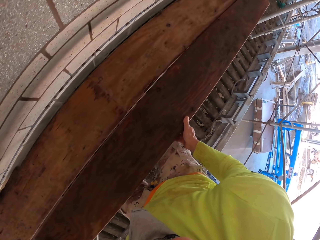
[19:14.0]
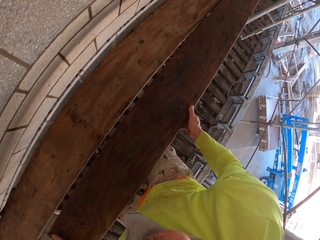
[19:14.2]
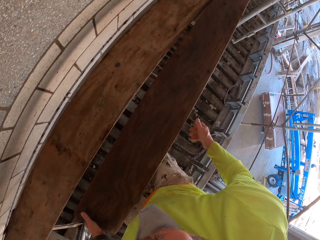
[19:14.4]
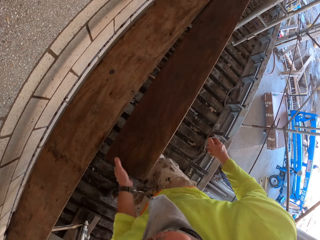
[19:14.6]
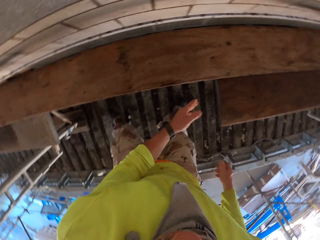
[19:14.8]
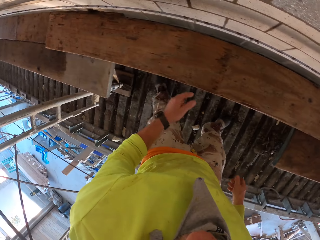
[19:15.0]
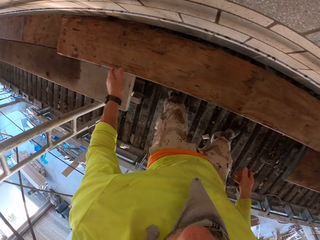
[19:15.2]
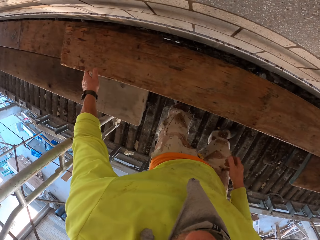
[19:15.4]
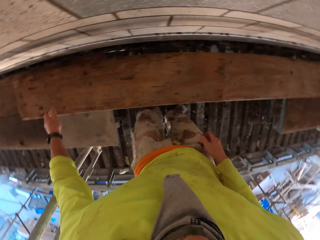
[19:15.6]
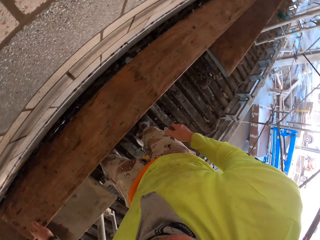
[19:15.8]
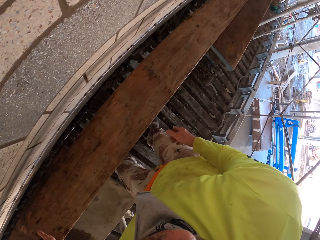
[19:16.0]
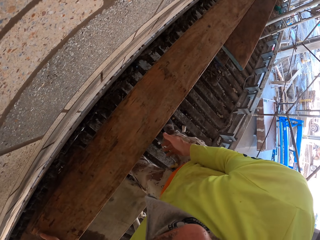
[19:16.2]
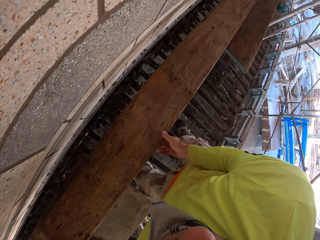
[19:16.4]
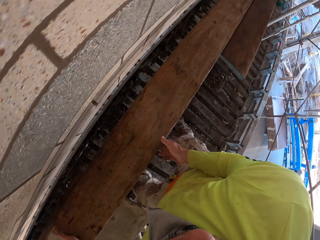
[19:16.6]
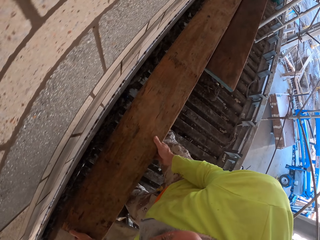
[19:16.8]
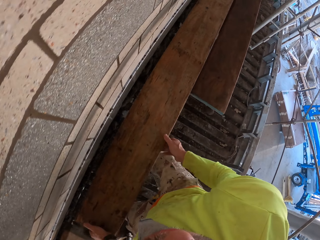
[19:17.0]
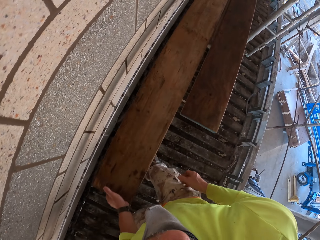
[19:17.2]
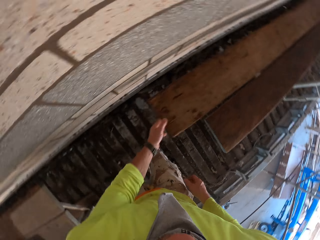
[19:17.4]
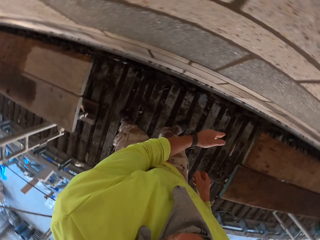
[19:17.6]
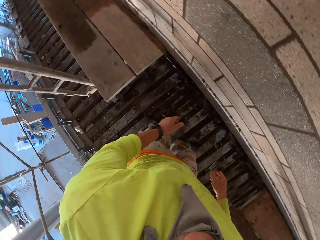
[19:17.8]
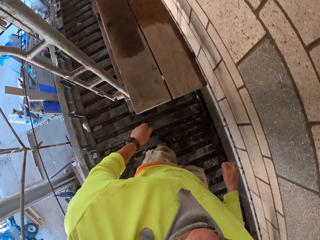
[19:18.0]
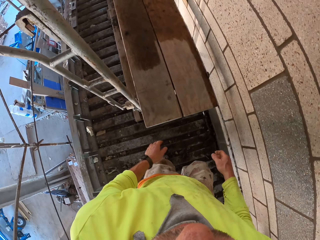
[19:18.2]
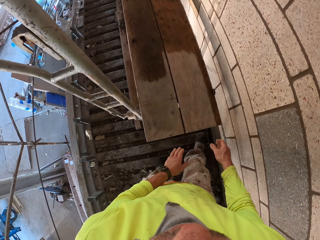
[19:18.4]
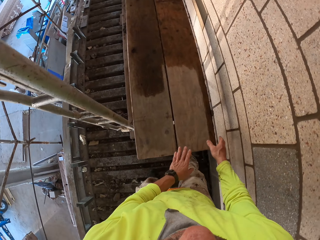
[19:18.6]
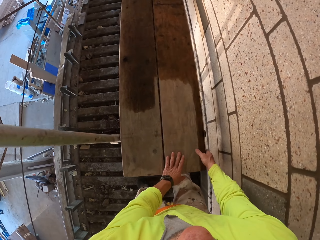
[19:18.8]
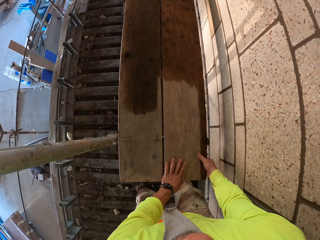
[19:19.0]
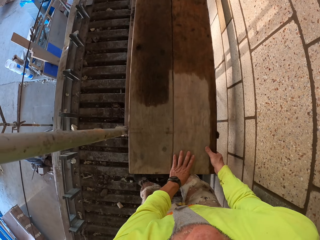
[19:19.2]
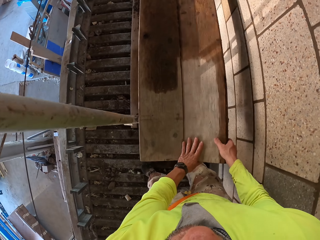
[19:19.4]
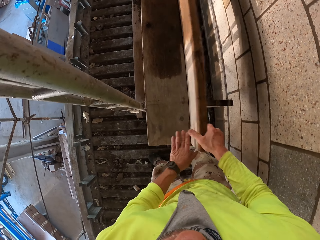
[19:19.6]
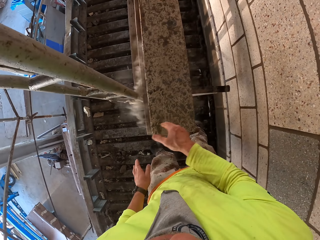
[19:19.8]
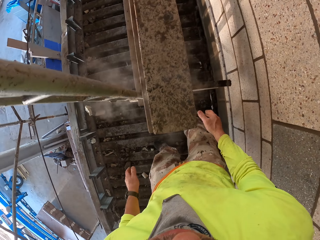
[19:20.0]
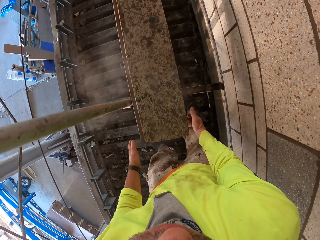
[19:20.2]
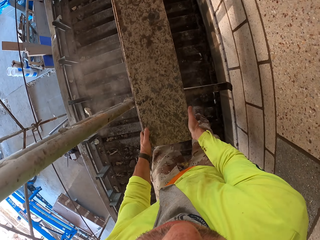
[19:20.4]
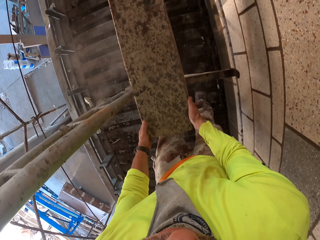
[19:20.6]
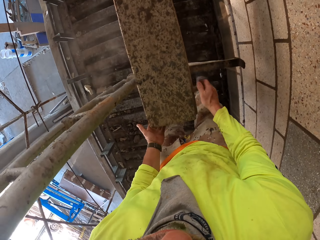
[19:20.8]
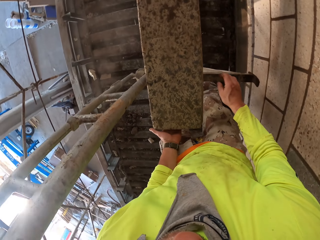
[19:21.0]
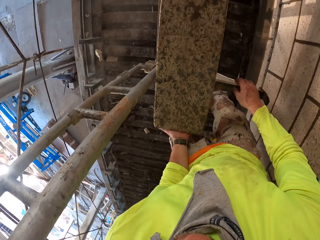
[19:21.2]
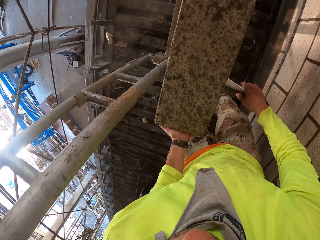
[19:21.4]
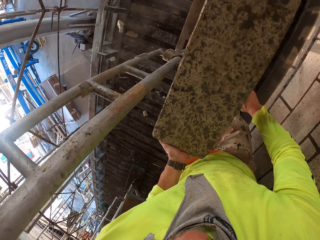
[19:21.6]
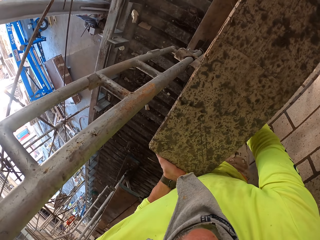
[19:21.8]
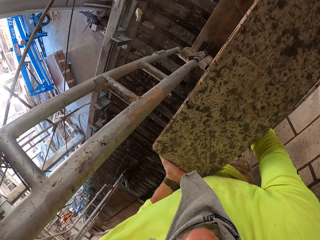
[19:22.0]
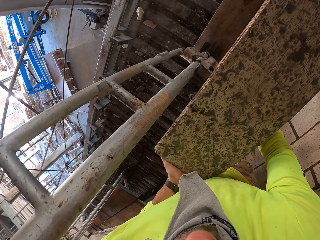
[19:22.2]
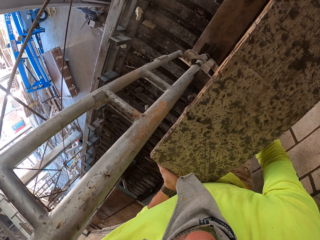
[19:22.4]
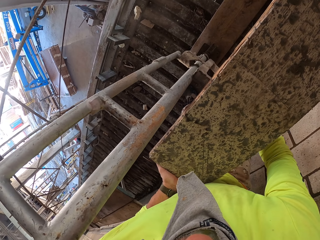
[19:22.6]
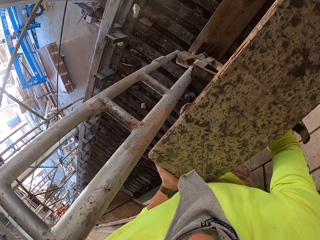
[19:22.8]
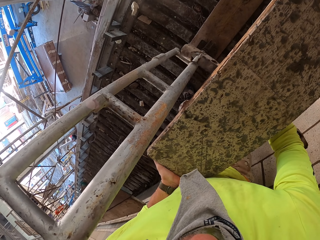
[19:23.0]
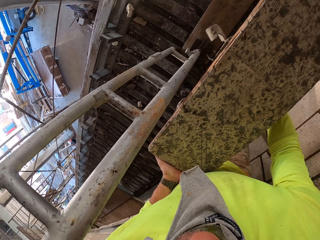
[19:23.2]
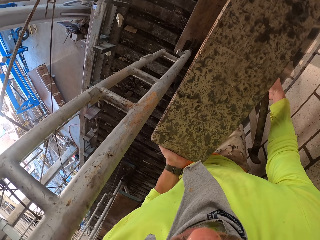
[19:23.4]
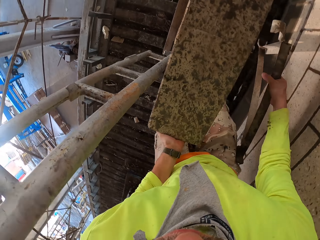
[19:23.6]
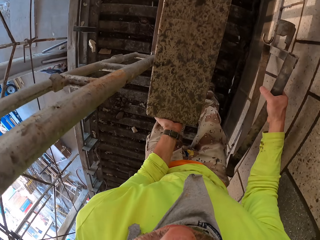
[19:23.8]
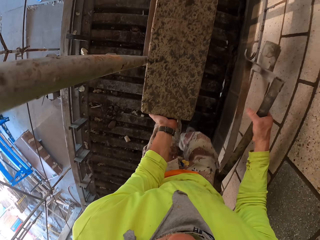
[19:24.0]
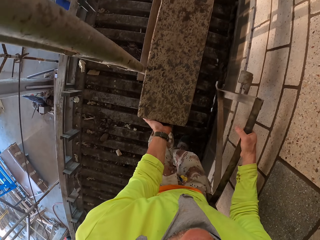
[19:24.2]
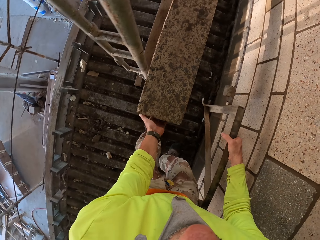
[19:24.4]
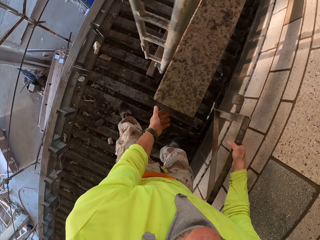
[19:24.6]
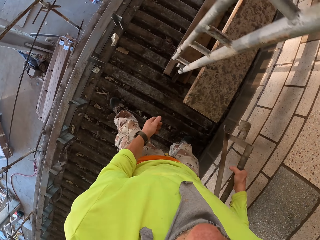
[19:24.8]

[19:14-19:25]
The camera wearer holds a wood bar. They push a piece of wood. They turn to the side. They hold the wood bar. They push another piece of wood. They turn around. They lift the piece of wood. They hold the wood bar. They place the wood on another wood. They lift the wood. They remove a shelf bracket. They hold a metal bar.

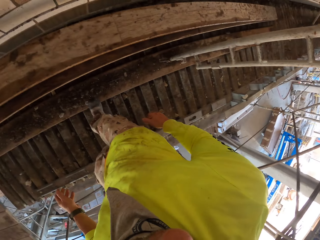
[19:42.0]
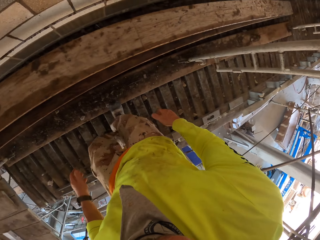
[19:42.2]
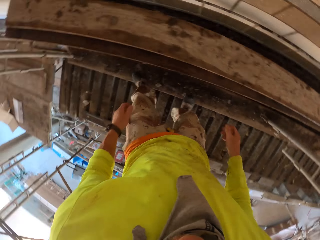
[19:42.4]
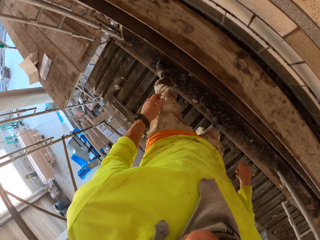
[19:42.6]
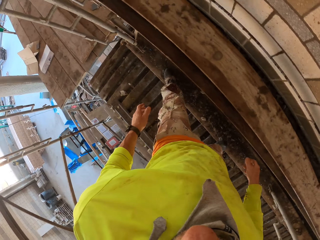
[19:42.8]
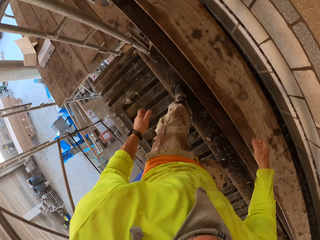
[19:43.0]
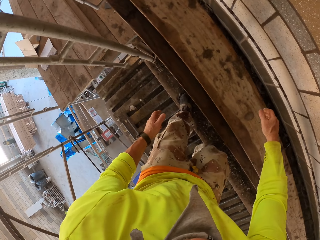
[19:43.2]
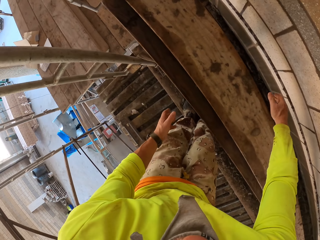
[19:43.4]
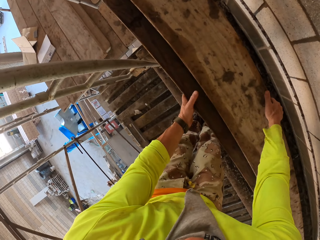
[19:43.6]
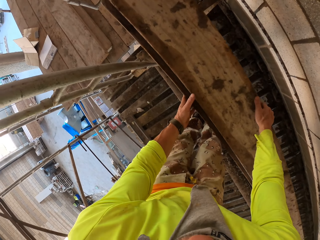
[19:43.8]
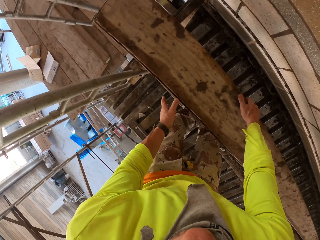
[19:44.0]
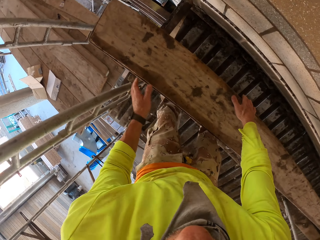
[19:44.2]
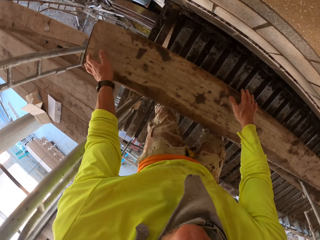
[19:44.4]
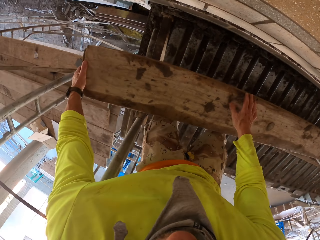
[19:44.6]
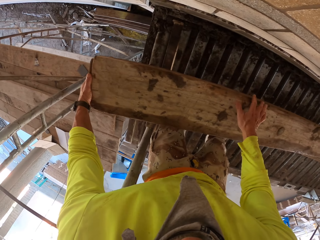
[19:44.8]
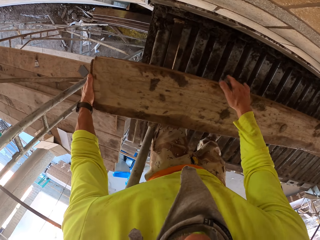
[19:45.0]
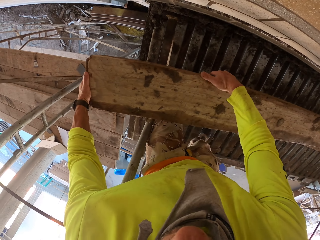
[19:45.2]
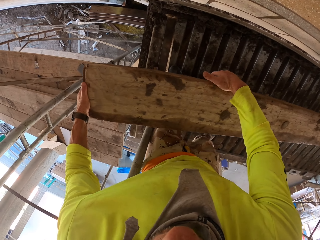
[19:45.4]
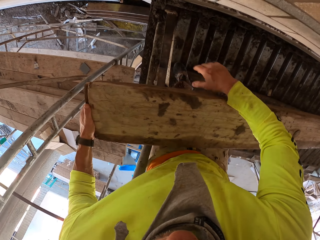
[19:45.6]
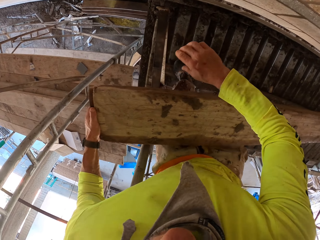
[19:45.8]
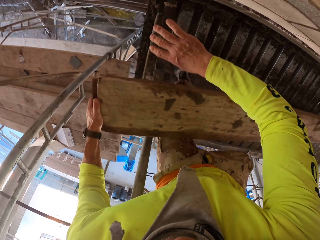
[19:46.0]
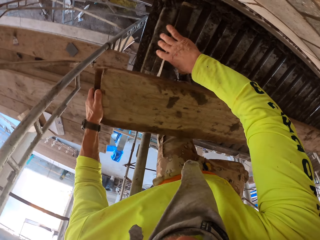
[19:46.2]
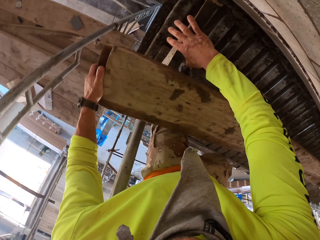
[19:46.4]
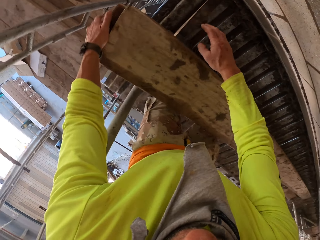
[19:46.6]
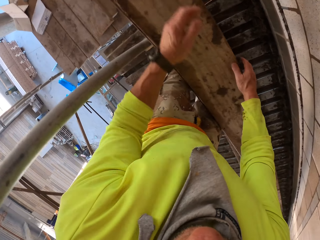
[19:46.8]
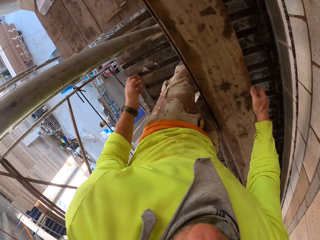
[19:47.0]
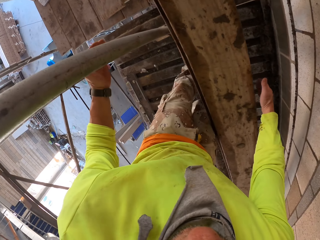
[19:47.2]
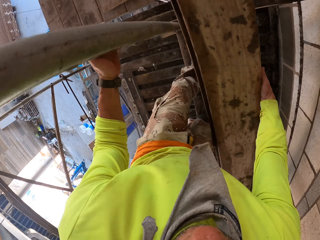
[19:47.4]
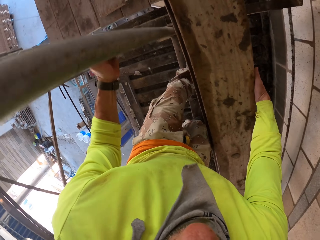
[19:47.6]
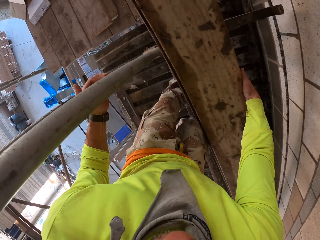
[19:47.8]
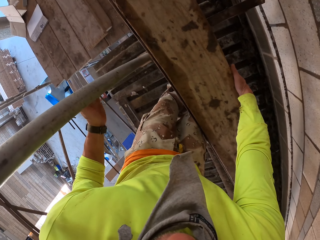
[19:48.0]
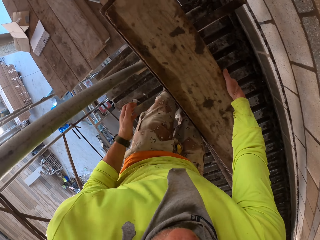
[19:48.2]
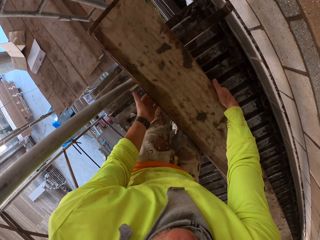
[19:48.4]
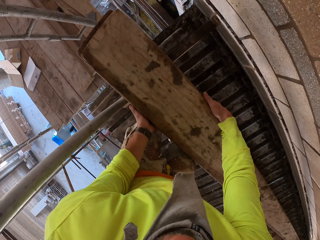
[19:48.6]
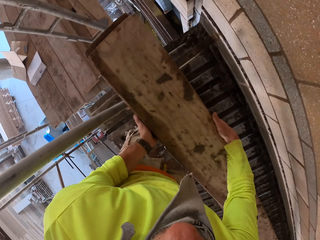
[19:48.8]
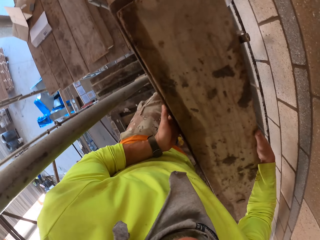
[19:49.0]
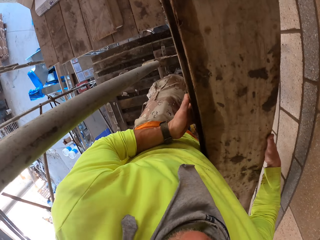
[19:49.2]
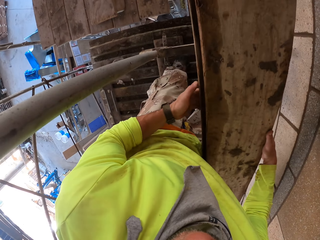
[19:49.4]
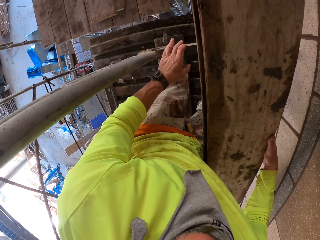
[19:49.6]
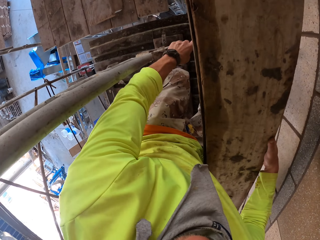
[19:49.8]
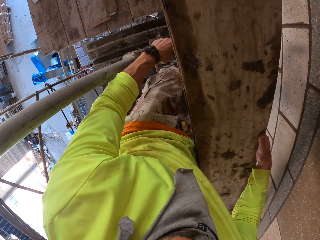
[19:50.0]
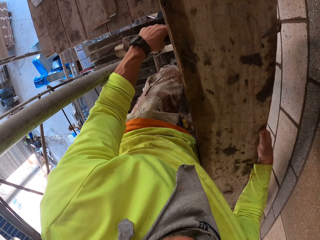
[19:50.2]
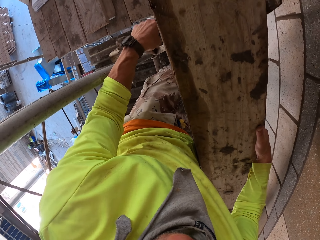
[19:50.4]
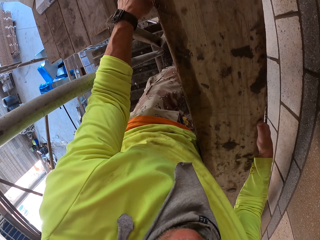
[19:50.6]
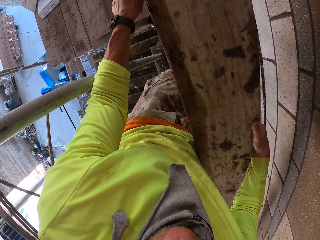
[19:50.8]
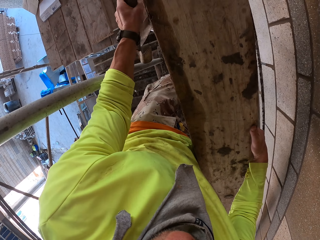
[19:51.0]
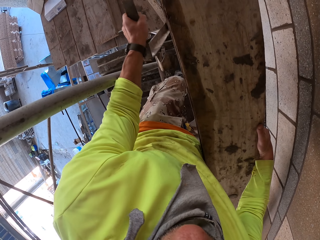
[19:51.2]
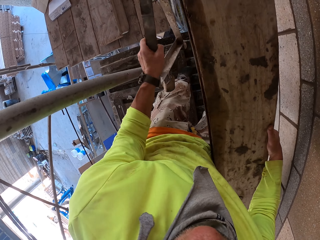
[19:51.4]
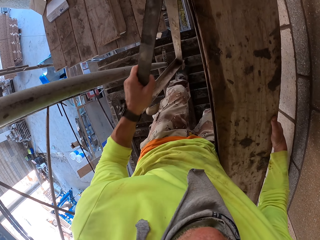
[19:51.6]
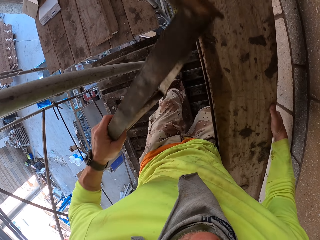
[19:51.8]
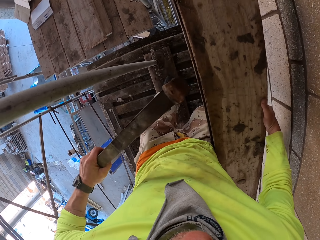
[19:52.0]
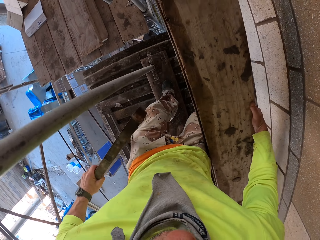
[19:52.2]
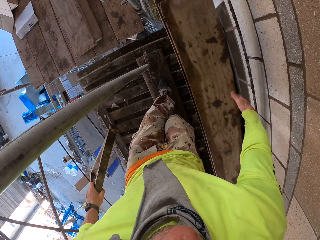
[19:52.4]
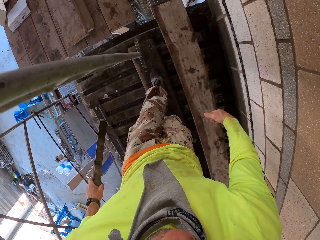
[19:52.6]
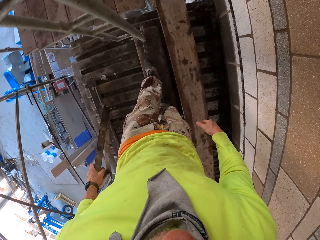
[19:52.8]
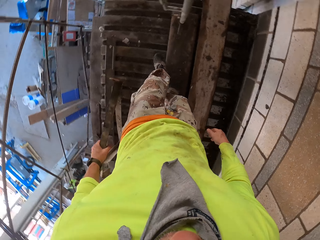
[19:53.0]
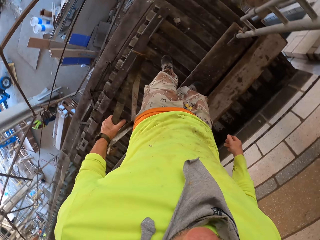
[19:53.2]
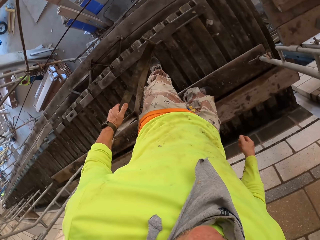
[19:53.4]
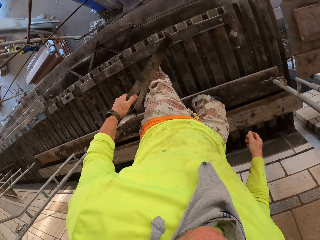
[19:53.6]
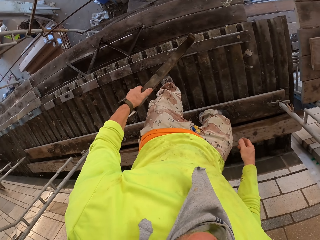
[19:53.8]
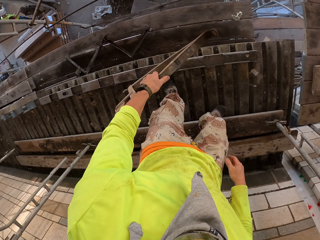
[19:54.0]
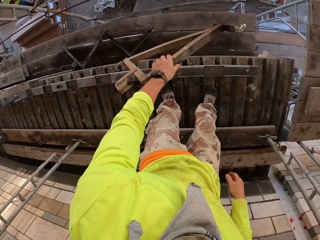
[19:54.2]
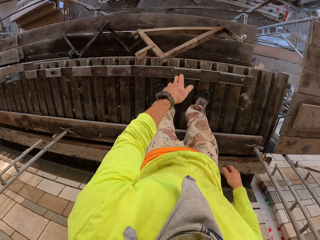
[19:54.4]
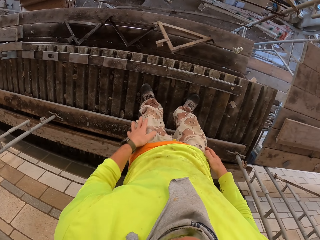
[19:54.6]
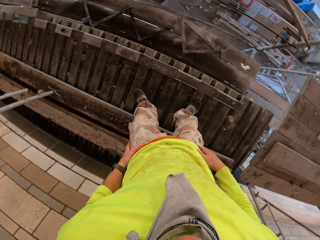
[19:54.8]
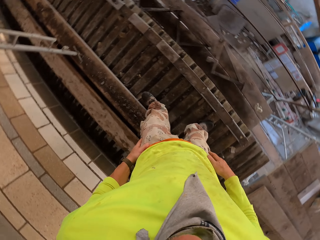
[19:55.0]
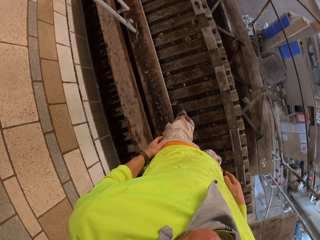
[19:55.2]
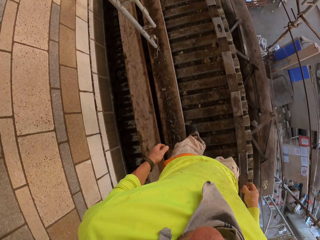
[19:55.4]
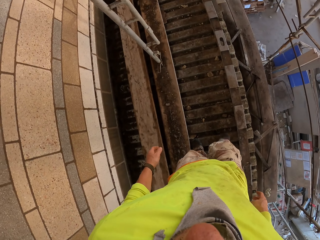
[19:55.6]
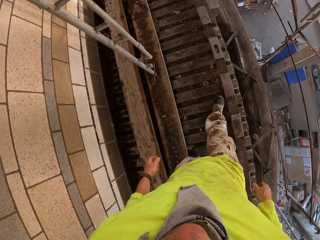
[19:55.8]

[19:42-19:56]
The camera wearer turns around. They hold a wood bar. They lift a piece of wood. They turn to the side. They hold the wood bar. They remove a shelf bracket. They hold a metal bar. They release the wood. They turn around. They drop the metal bar on the stand. They throw the shelf bracket.
